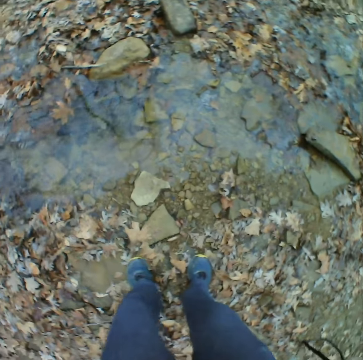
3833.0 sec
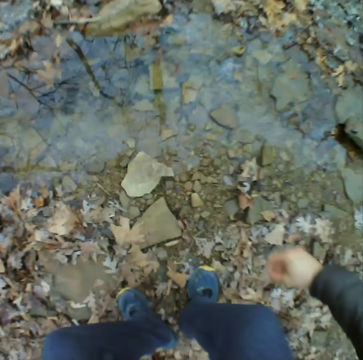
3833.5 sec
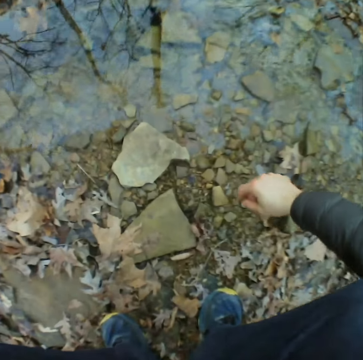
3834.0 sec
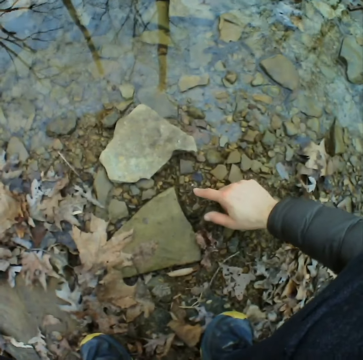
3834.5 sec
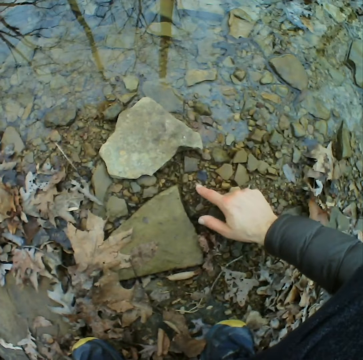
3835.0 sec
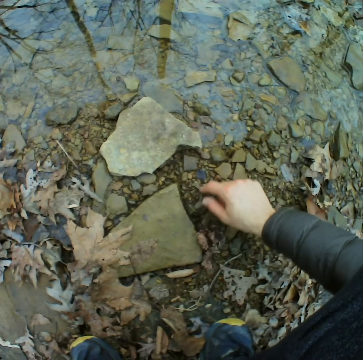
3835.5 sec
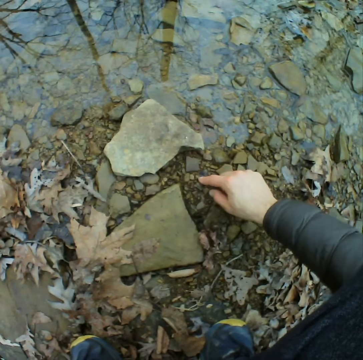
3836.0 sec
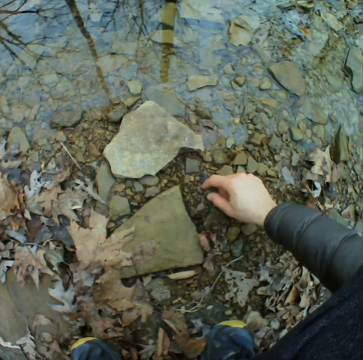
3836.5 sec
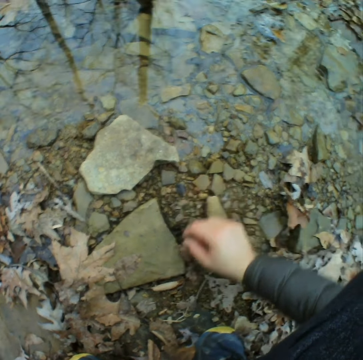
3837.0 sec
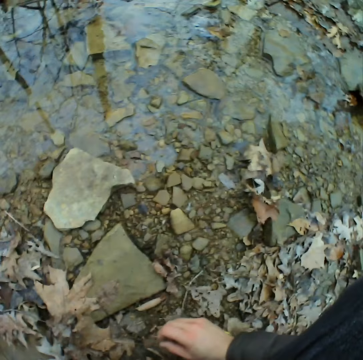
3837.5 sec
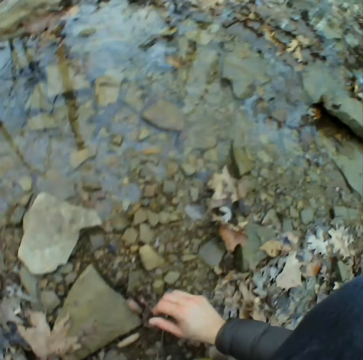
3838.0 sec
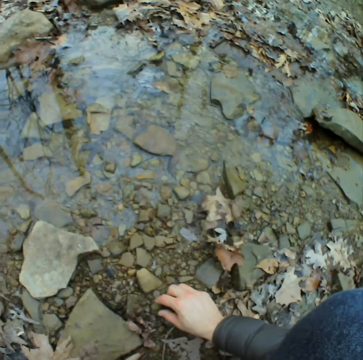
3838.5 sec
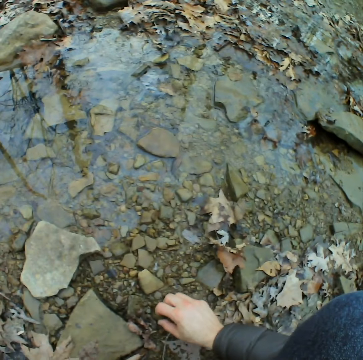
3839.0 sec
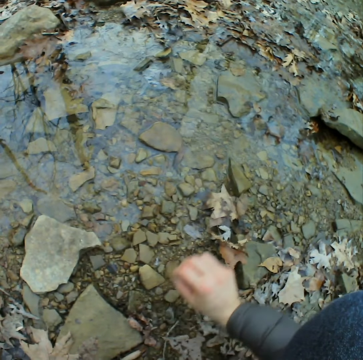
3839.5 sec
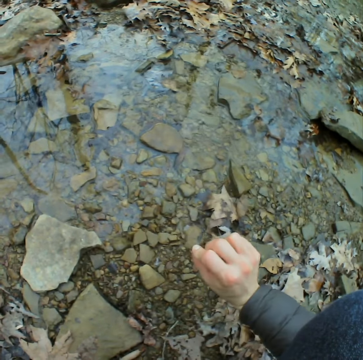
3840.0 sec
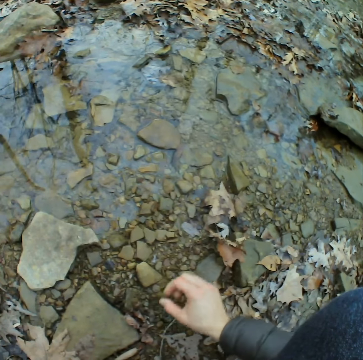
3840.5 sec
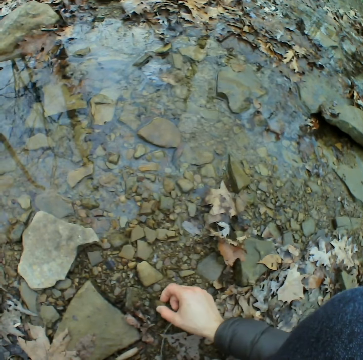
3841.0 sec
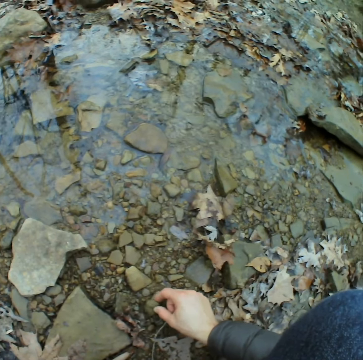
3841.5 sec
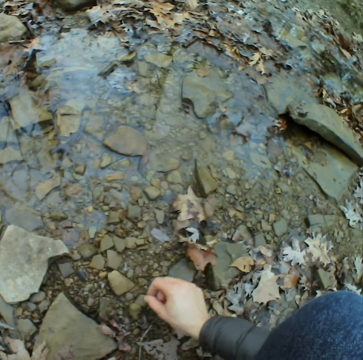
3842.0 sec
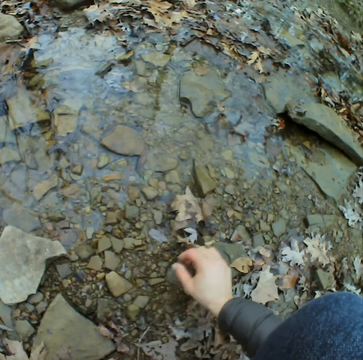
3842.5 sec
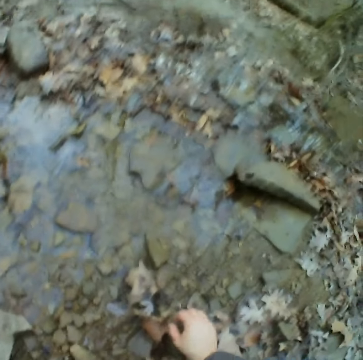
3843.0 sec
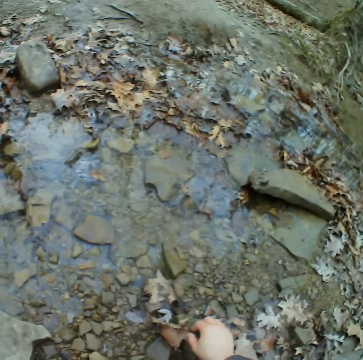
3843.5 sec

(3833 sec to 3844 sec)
The camera wearer squats down. They point at a stone on the ground, touch the stone on the ground, and lift their hand up. They pick up the stone on the ground and put the stone on the ground. They turn around the field.

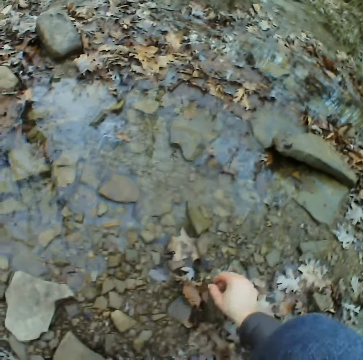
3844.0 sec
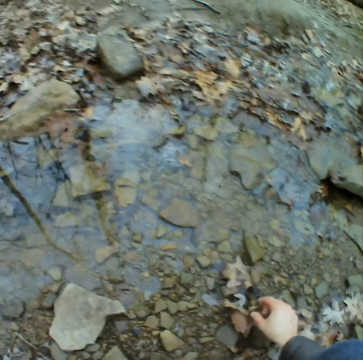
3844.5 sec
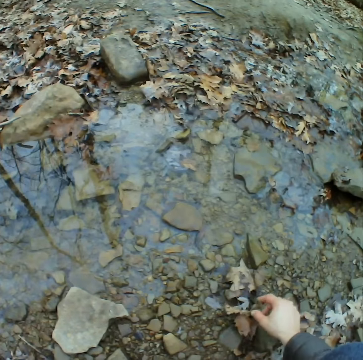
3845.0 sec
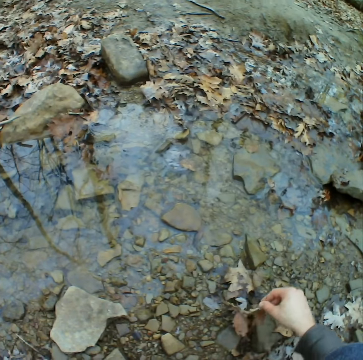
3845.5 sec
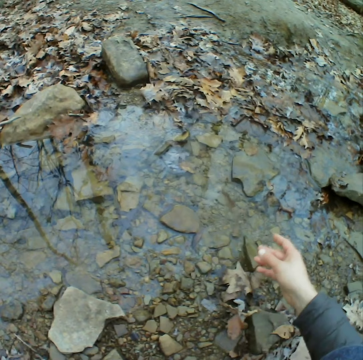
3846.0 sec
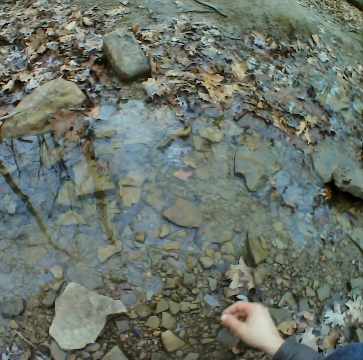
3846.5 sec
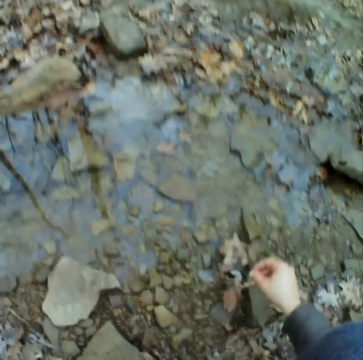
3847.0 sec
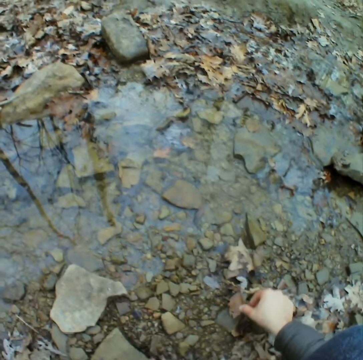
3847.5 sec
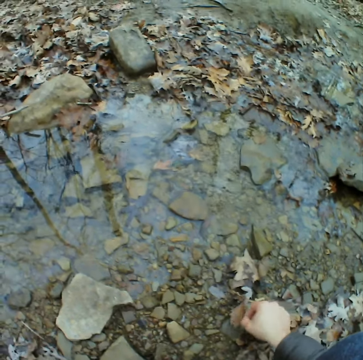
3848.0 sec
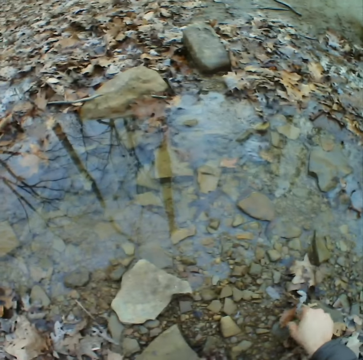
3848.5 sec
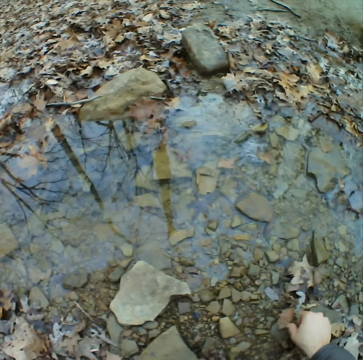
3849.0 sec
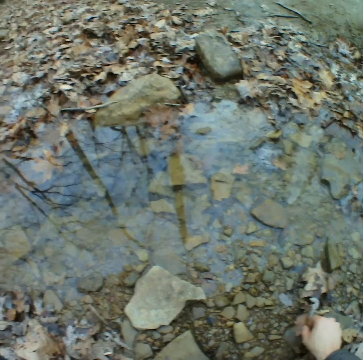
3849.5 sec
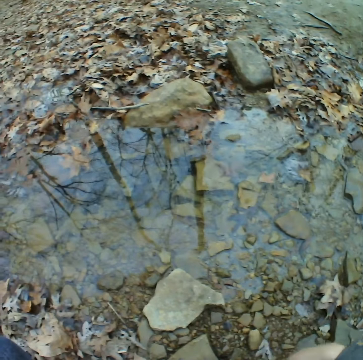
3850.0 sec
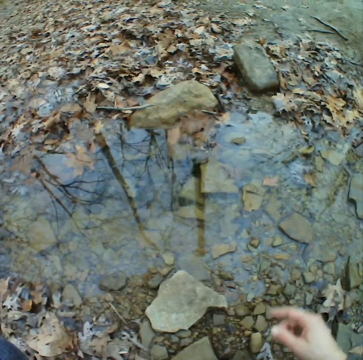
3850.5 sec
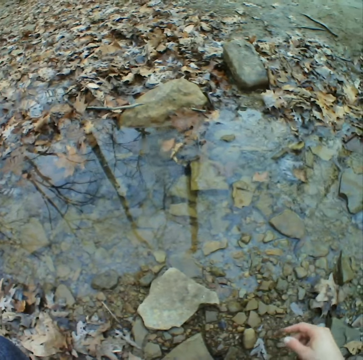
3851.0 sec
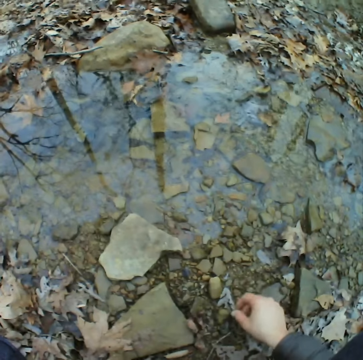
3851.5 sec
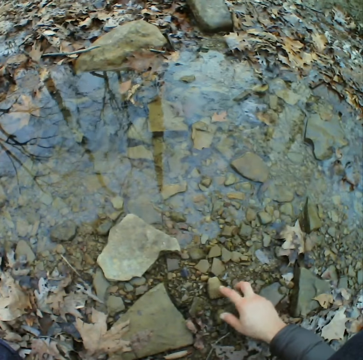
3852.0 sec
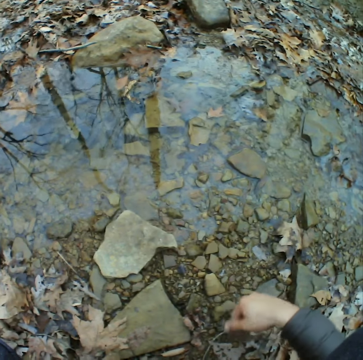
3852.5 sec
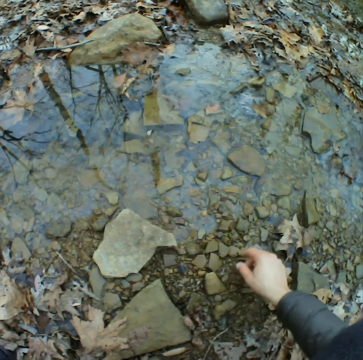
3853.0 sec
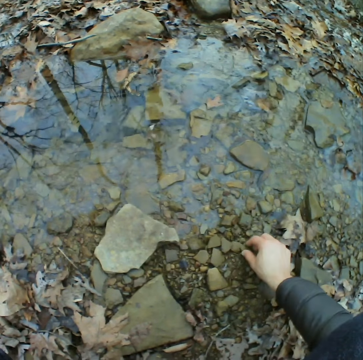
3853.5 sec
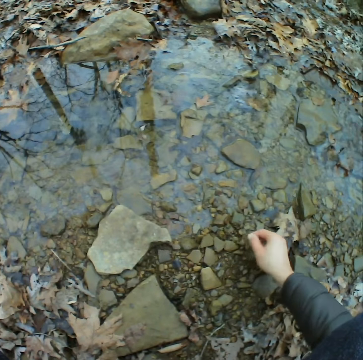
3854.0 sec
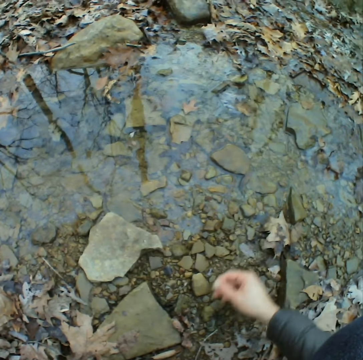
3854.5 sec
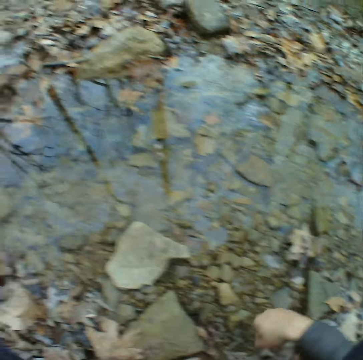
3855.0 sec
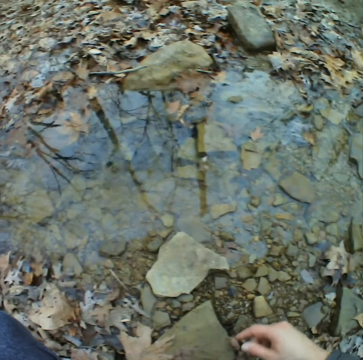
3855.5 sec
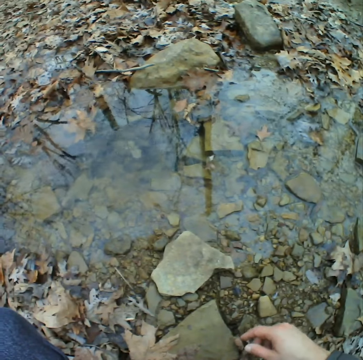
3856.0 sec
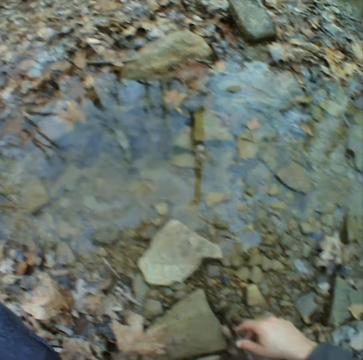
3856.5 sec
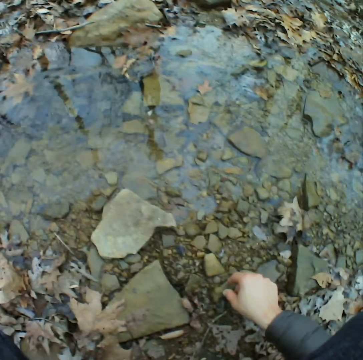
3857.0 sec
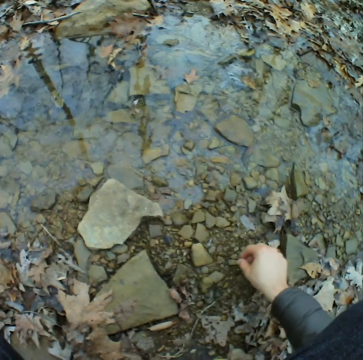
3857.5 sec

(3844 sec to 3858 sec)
The camera wearer picks up a leaf, touches the leaf, and throws the leaf in the water. They pick up the leaf, touch the leaf, and throw the leaf in the water. They pick up the leaf, touch a stone, and throw the leaf in the water. They pick up the stone, put the stone on the ground, and throw the stone in the water.

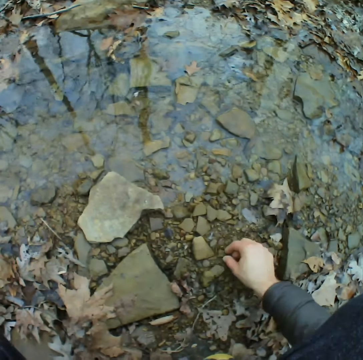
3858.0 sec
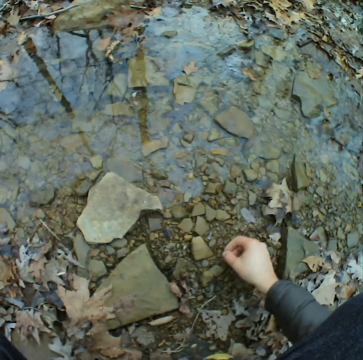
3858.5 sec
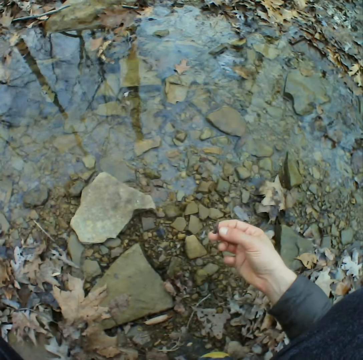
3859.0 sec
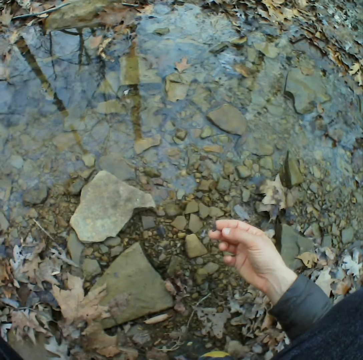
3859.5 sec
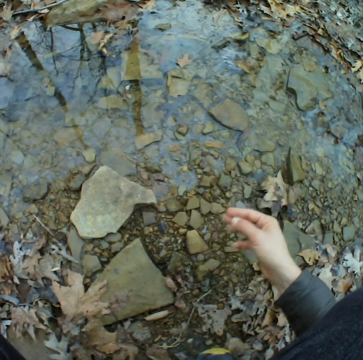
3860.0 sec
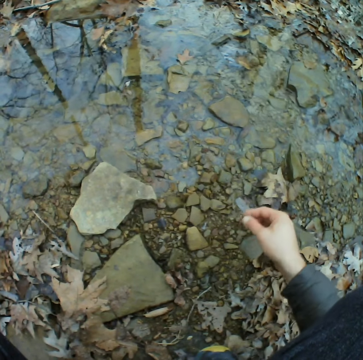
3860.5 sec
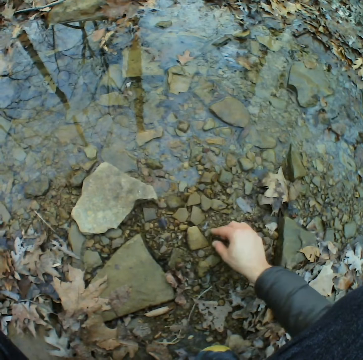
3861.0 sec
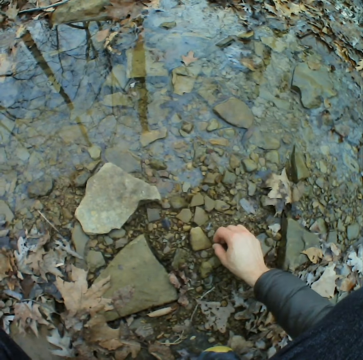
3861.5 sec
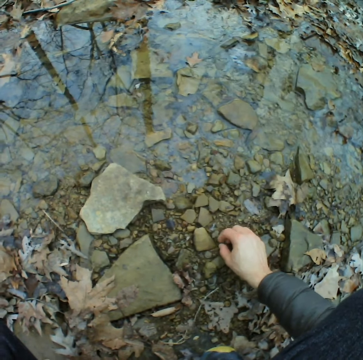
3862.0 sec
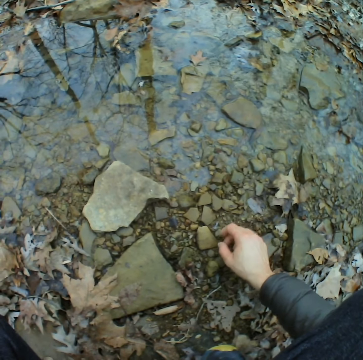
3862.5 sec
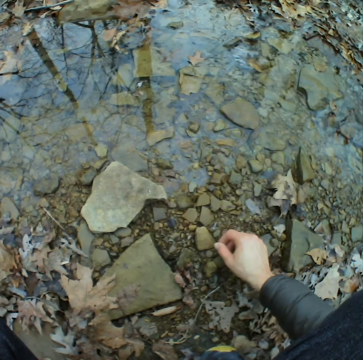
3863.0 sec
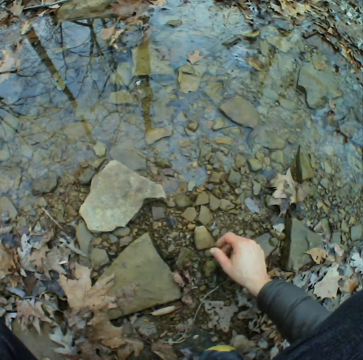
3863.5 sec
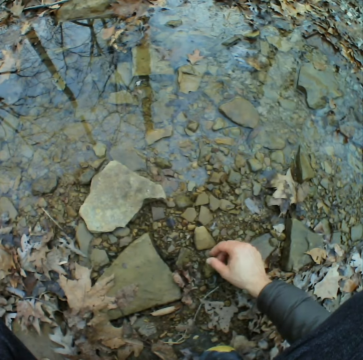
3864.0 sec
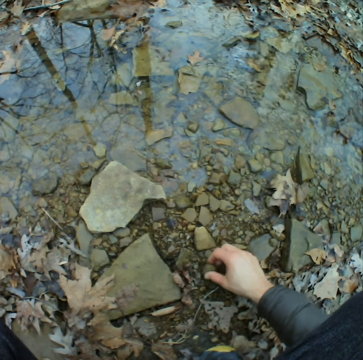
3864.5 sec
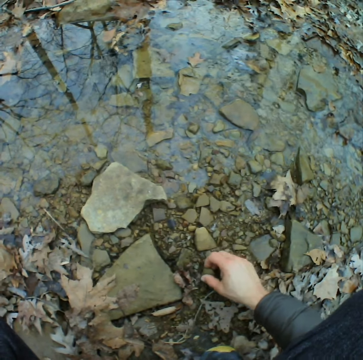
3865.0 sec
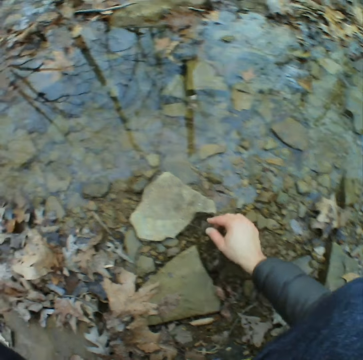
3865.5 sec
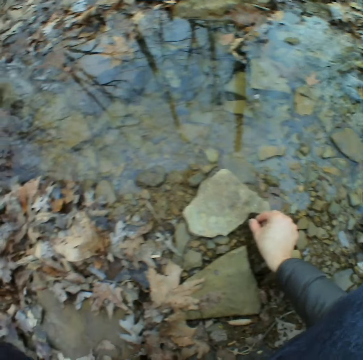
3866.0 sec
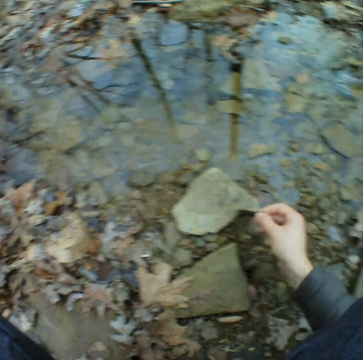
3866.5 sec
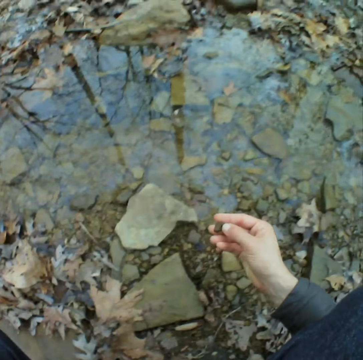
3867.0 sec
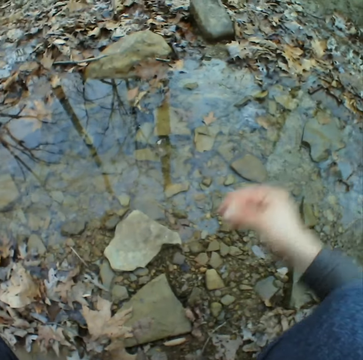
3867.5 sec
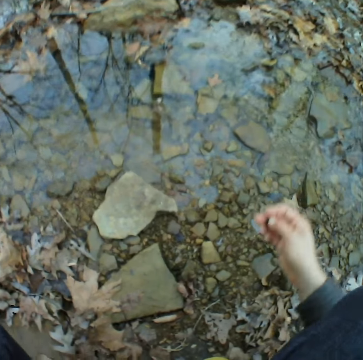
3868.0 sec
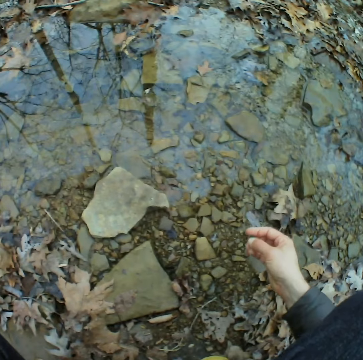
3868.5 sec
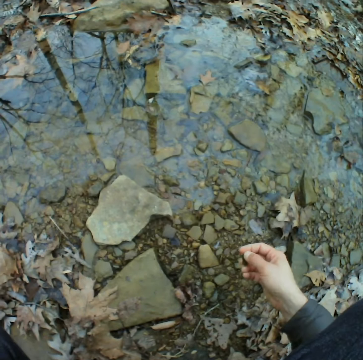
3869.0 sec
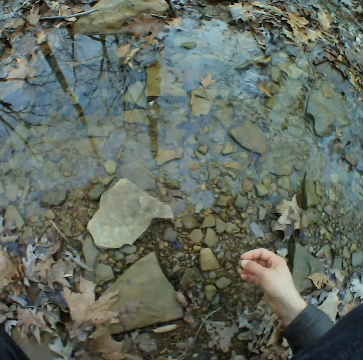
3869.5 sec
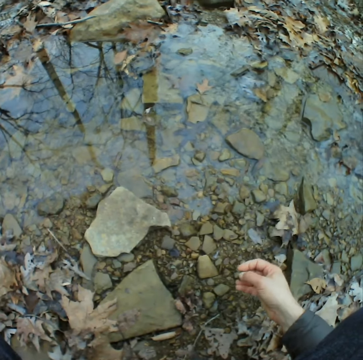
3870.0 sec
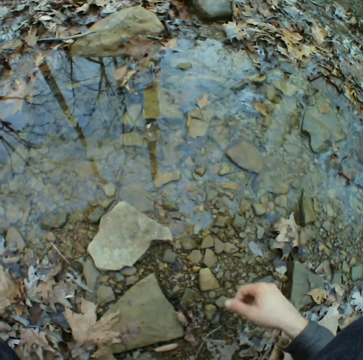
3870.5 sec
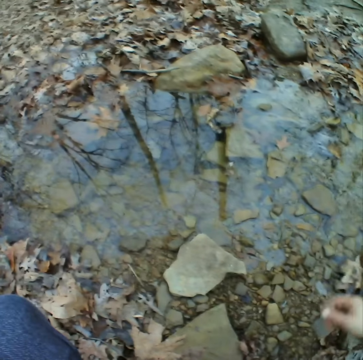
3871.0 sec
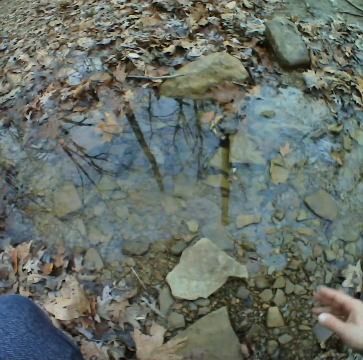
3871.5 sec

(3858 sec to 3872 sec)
The camera wearer picks up something and drops it on the ground. They wipe up a leaf and touch the leaf. They touch a stone, pick up the stone, touch the stone, pick up the stone, and touch the stone.
